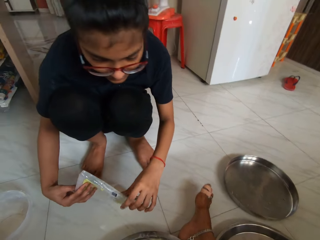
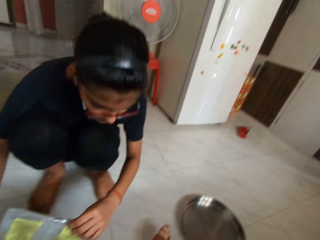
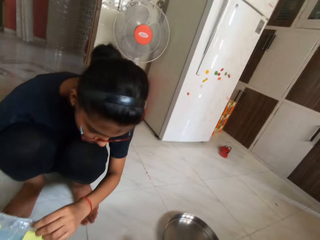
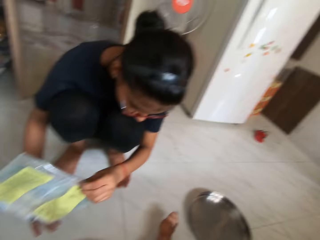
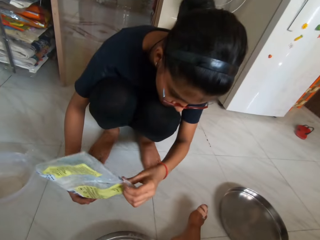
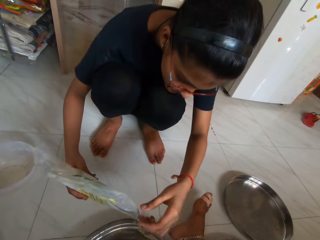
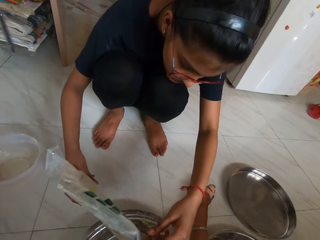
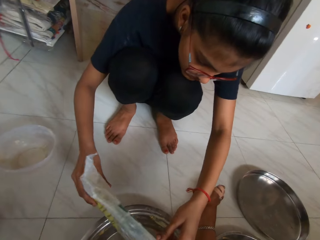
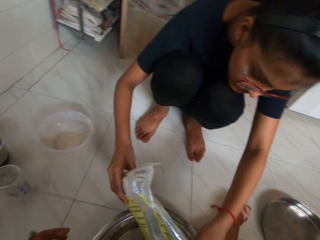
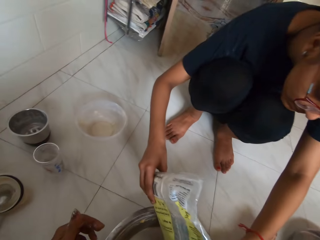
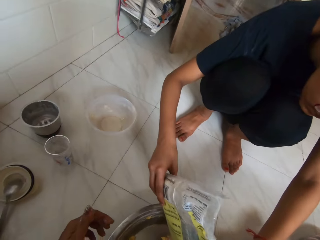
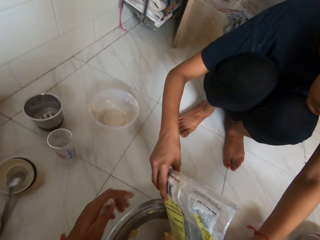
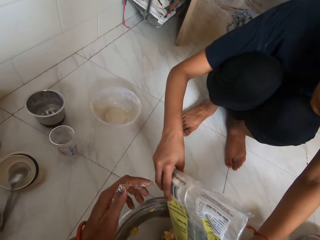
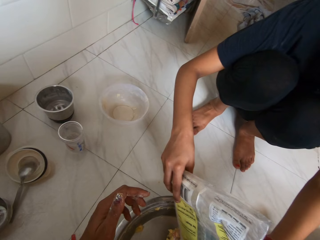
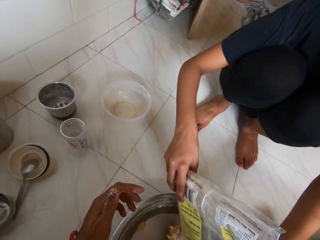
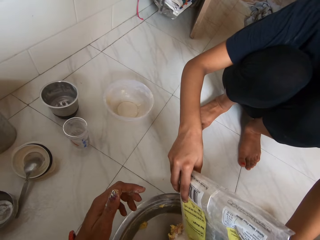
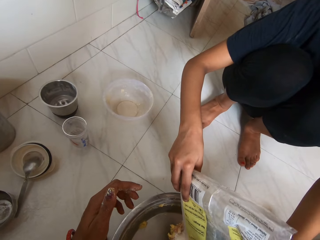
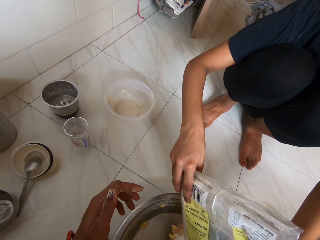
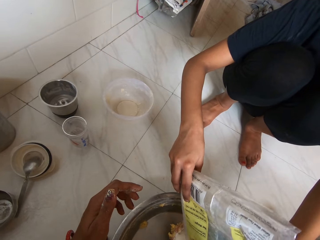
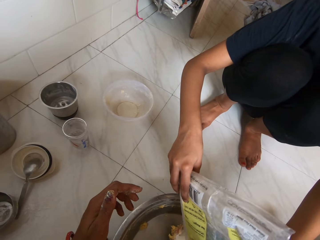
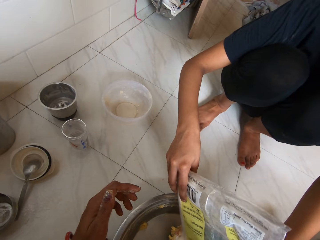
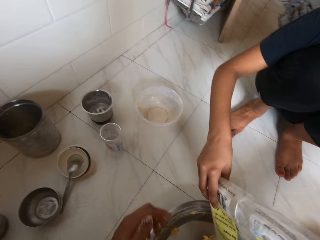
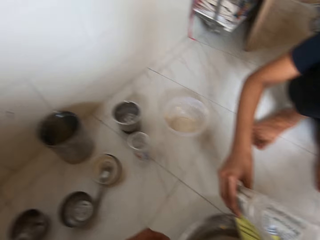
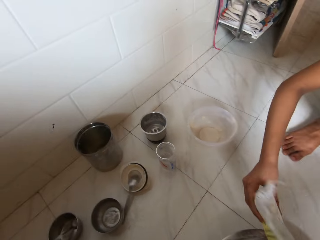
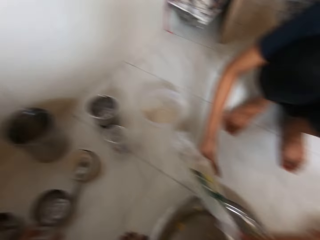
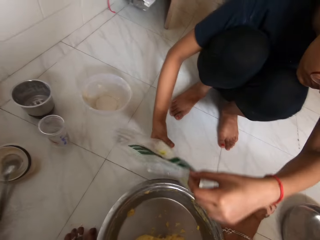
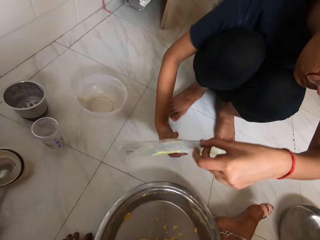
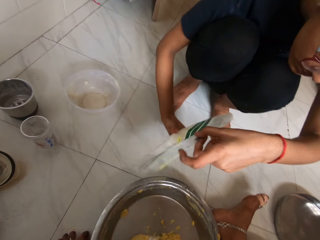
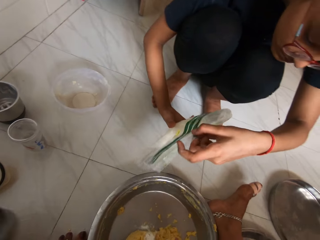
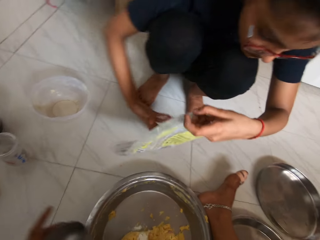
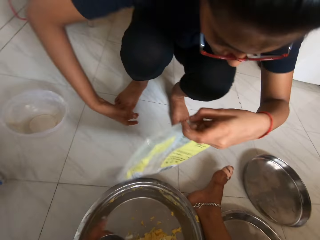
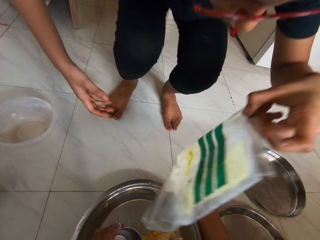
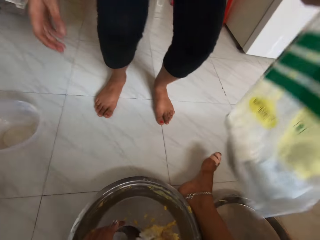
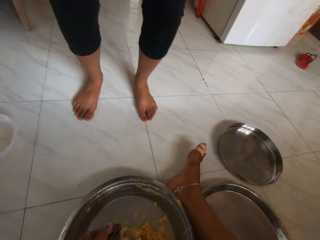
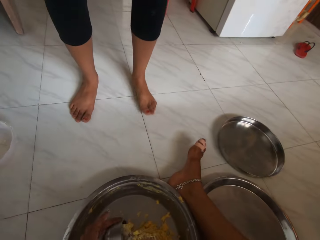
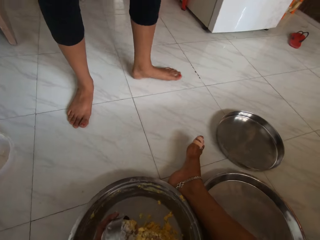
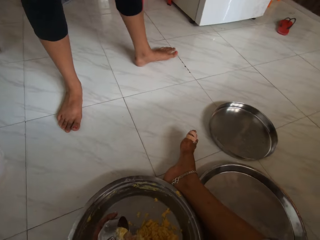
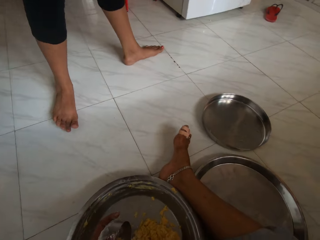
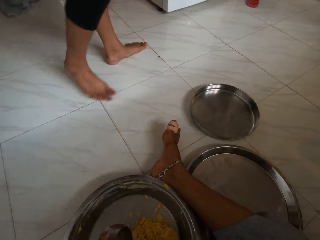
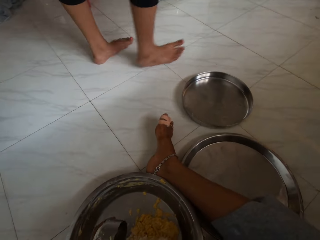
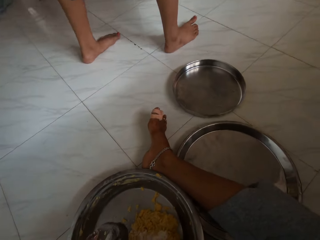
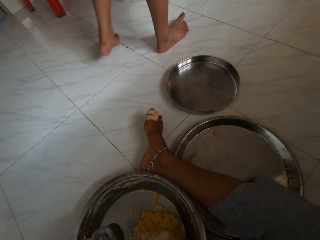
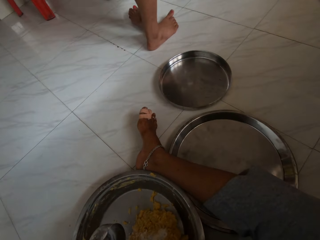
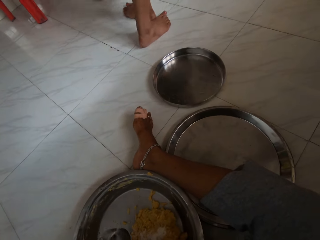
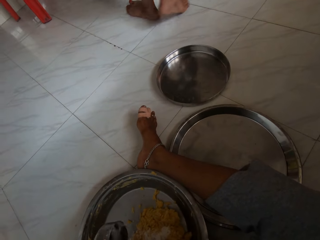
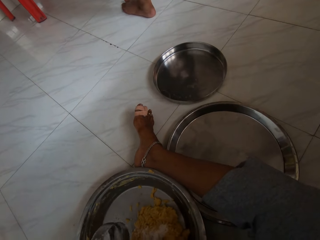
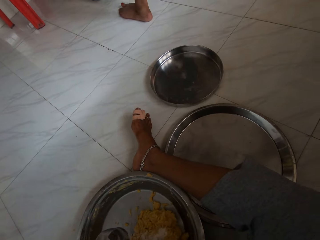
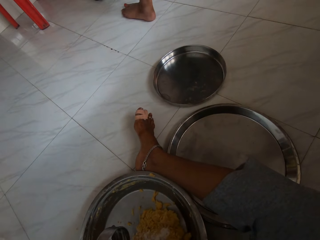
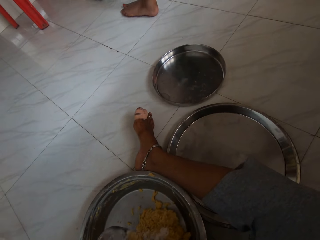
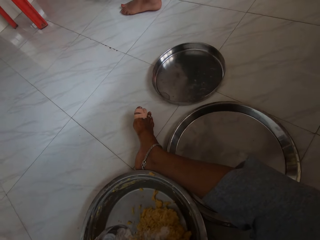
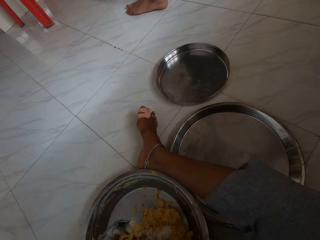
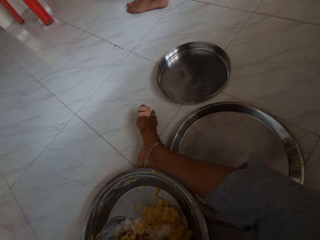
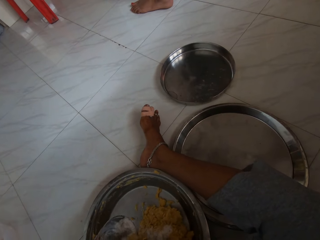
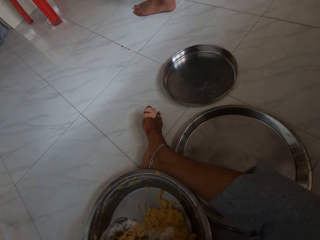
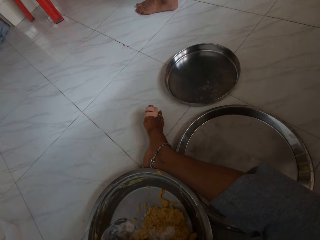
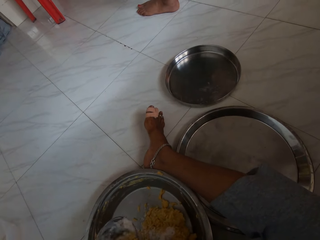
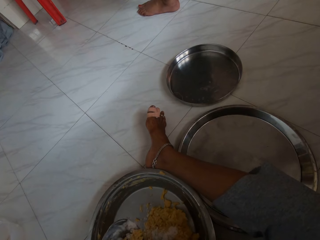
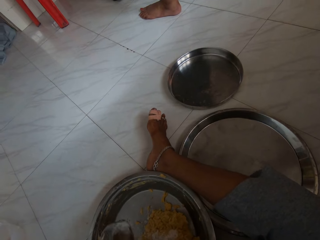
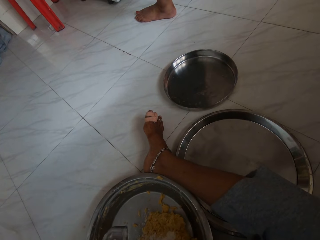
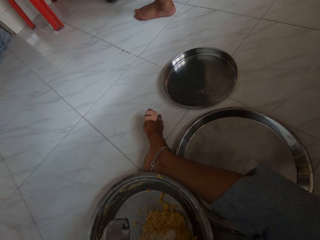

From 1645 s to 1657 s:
The woman picks up a flour bag. She pours food powder from the nylon into the plate or bowl with both hands. She picks up the flour bag and stands up. The camera wearer kneads dough in the bowl. The woman walks to the fridge.

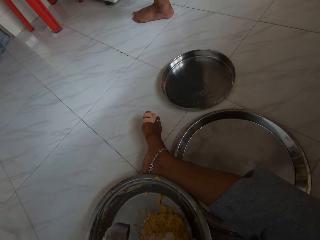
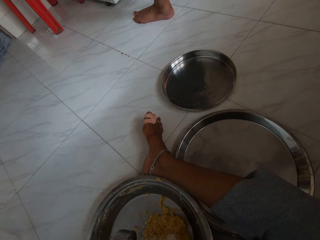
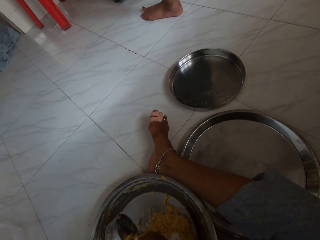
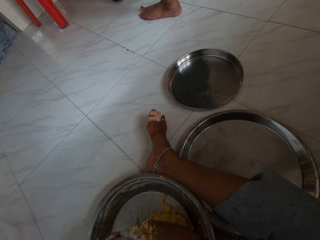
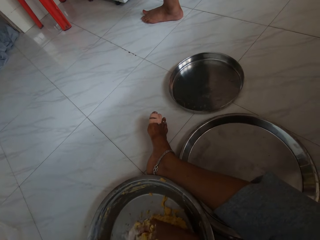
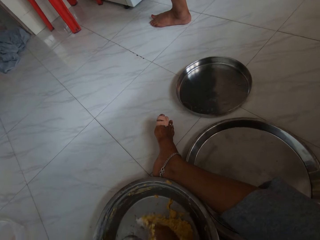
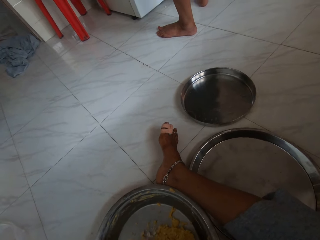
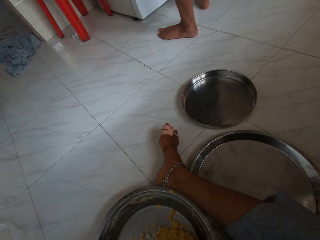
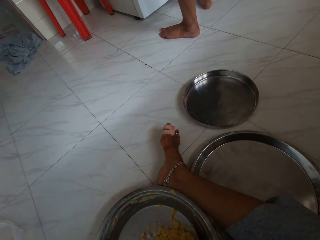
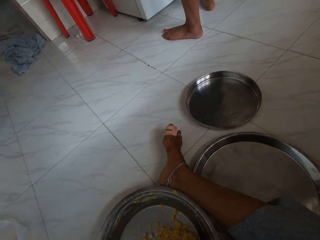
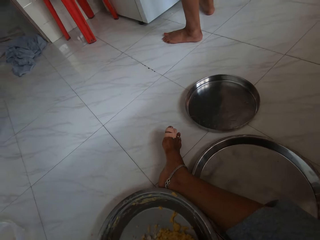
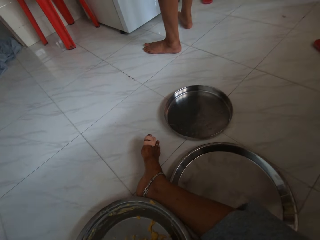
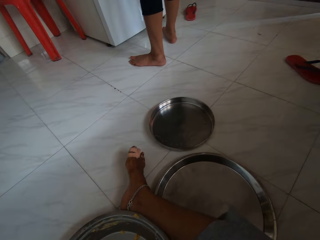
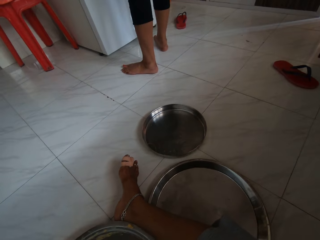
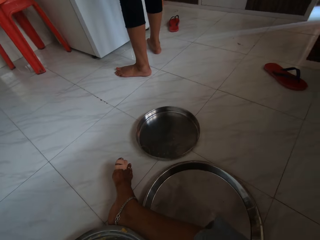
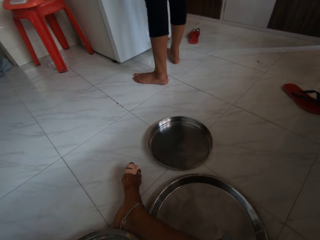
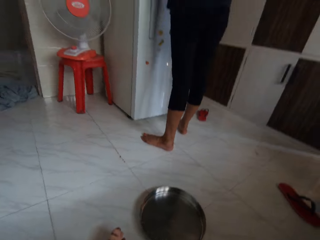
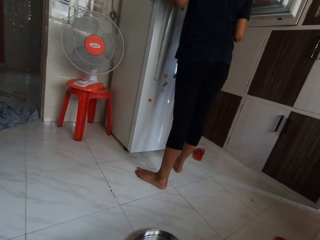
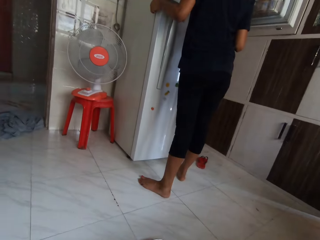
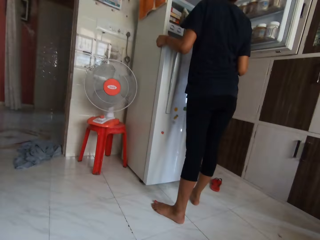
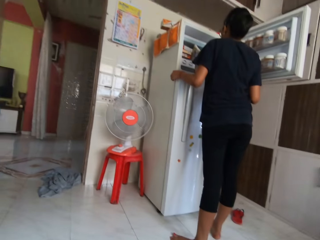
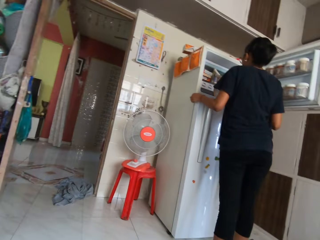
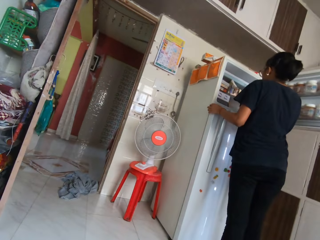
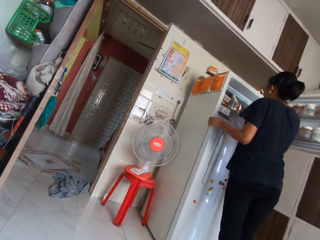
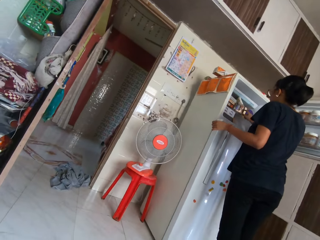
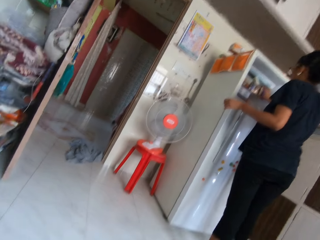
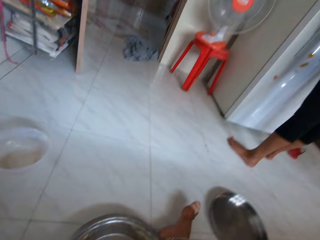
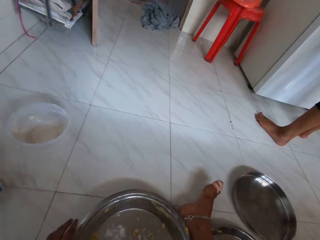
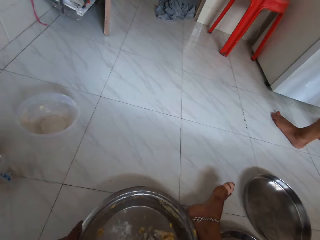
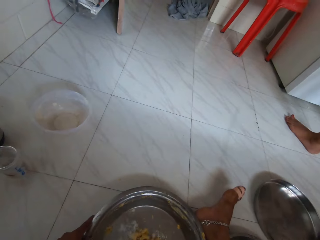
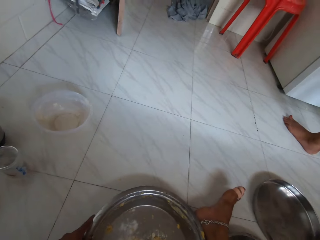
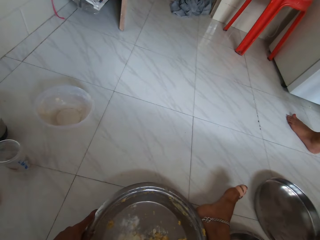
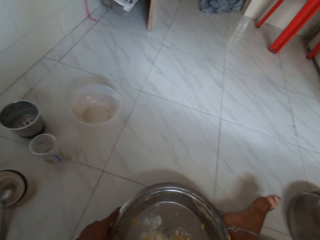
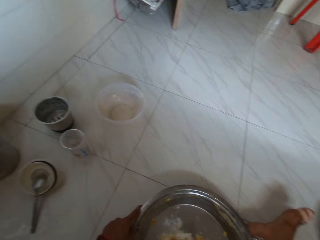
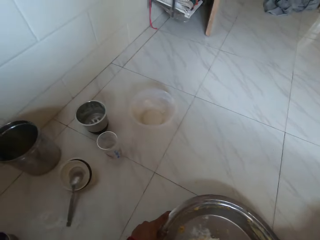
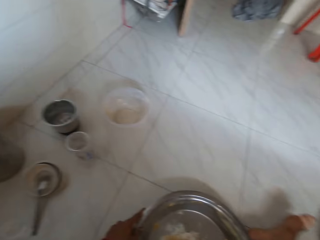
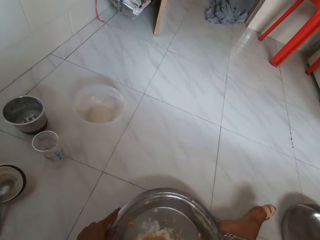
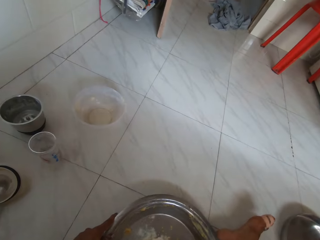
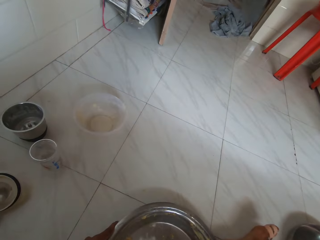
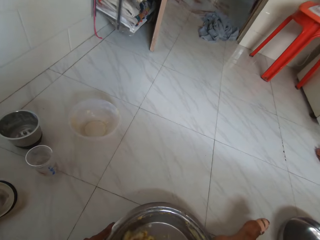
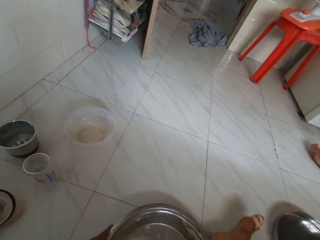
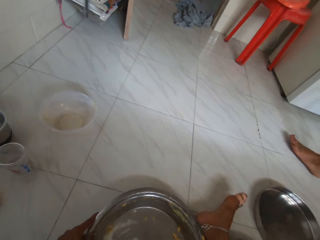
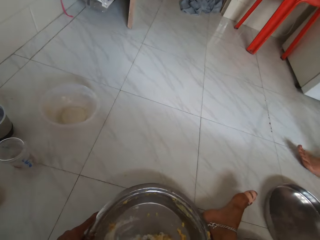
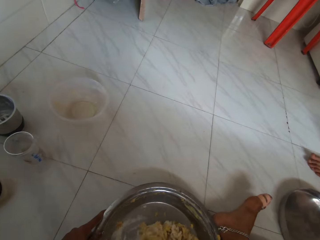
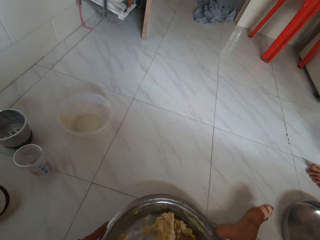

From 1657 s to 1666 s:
The woman stretches her right hand into a refrigerator. She looks in the fridge. The camera wearer kneads dough in the bowl.
